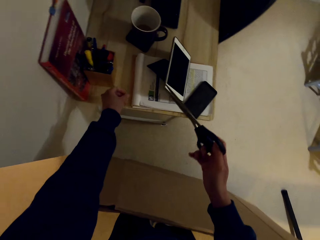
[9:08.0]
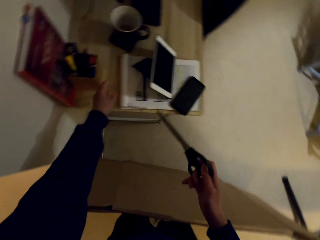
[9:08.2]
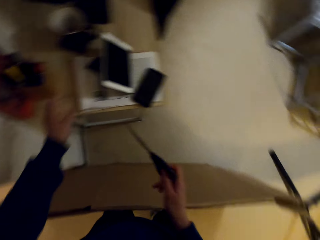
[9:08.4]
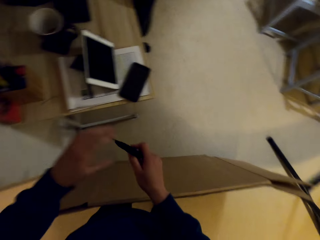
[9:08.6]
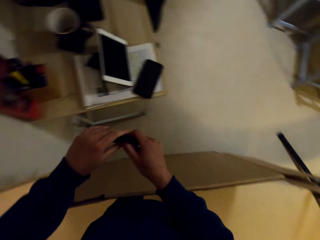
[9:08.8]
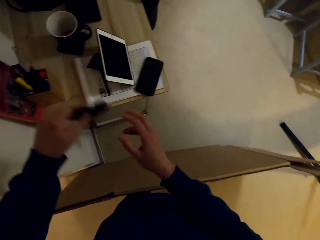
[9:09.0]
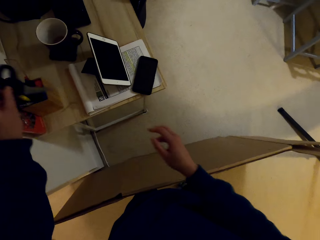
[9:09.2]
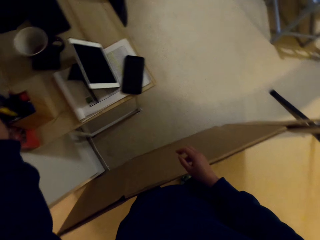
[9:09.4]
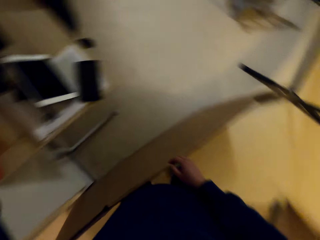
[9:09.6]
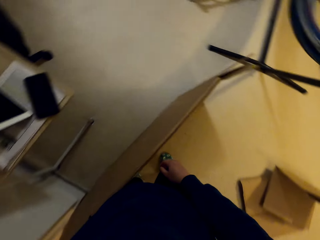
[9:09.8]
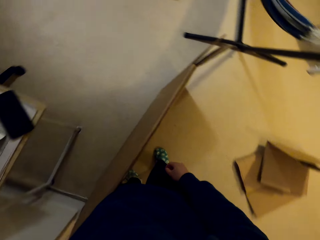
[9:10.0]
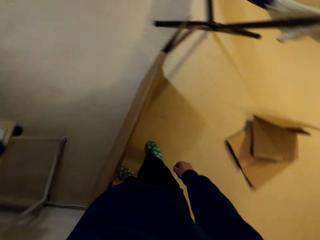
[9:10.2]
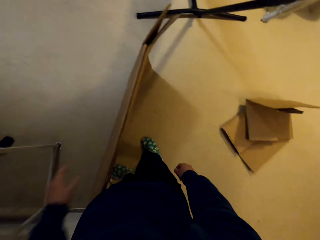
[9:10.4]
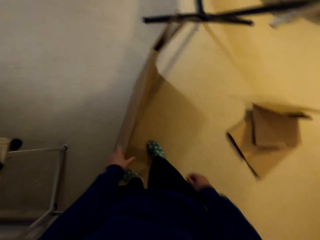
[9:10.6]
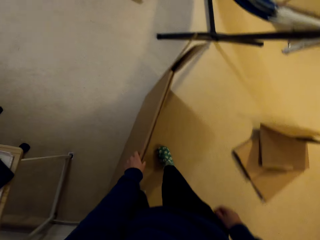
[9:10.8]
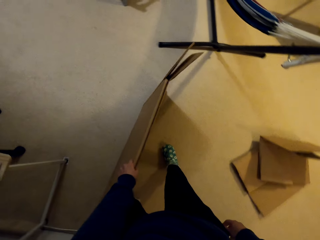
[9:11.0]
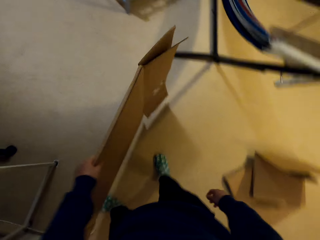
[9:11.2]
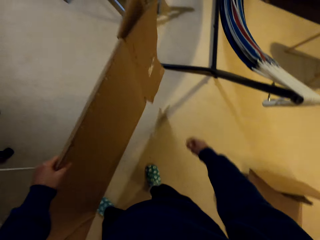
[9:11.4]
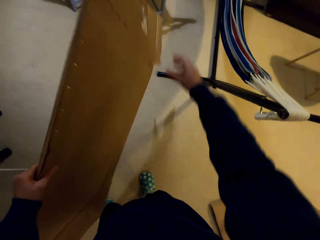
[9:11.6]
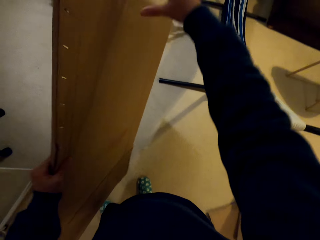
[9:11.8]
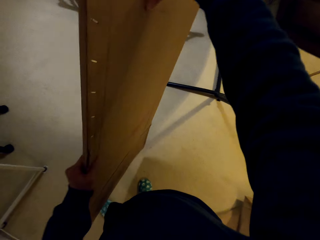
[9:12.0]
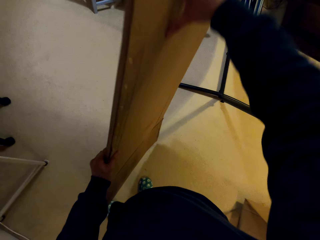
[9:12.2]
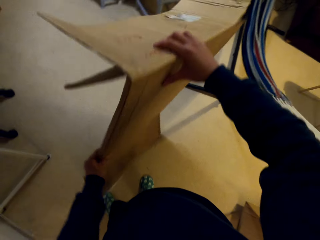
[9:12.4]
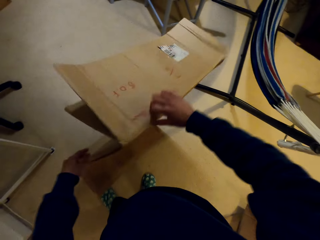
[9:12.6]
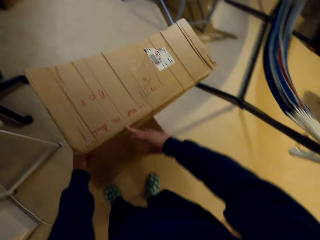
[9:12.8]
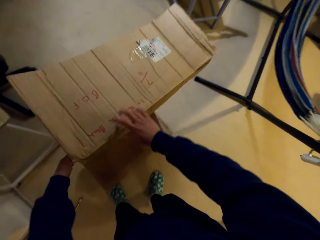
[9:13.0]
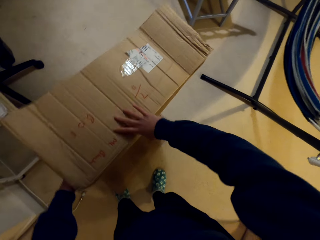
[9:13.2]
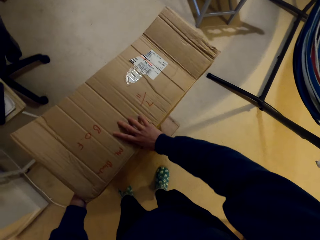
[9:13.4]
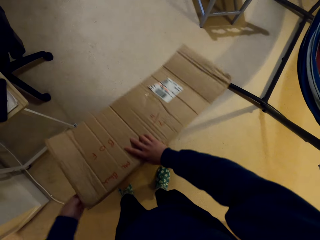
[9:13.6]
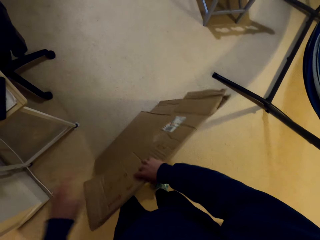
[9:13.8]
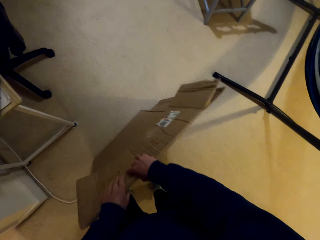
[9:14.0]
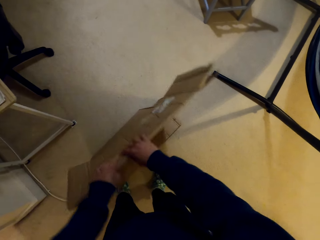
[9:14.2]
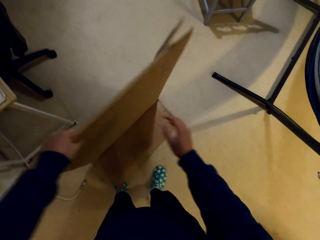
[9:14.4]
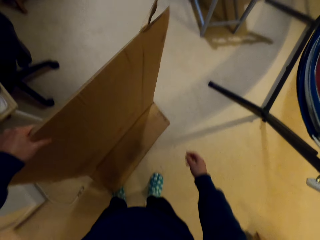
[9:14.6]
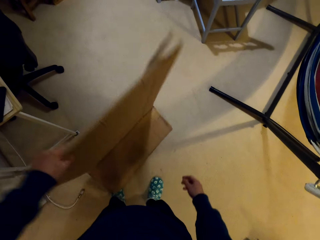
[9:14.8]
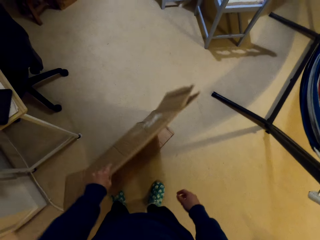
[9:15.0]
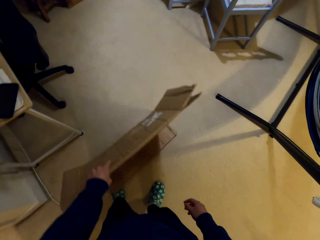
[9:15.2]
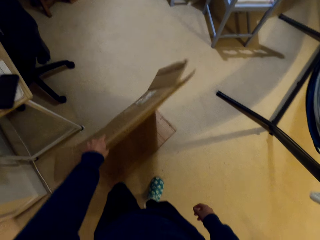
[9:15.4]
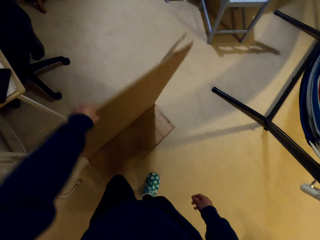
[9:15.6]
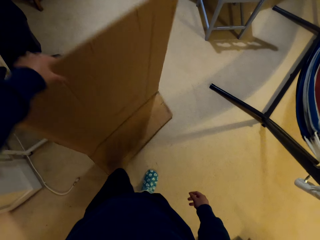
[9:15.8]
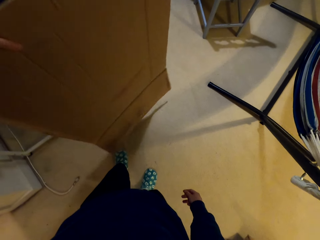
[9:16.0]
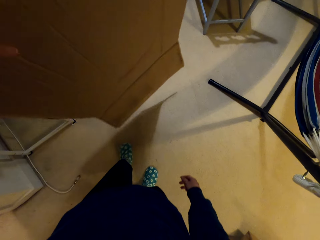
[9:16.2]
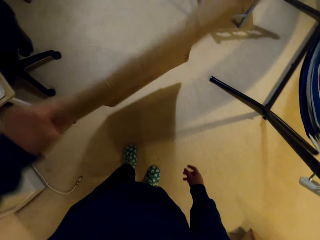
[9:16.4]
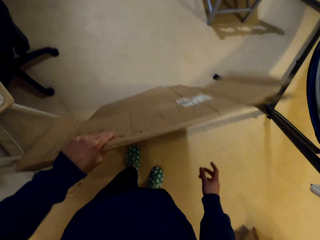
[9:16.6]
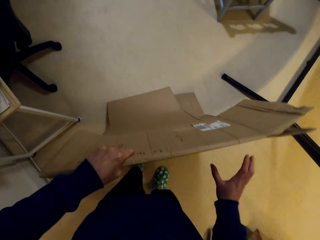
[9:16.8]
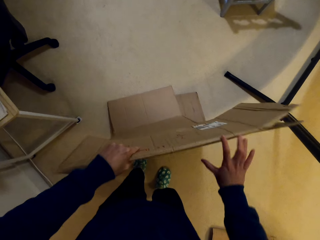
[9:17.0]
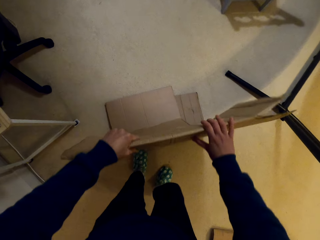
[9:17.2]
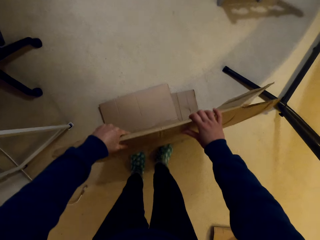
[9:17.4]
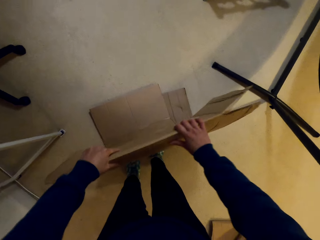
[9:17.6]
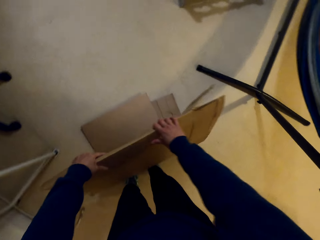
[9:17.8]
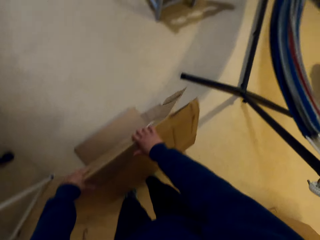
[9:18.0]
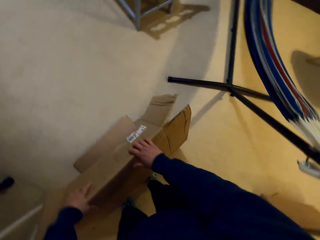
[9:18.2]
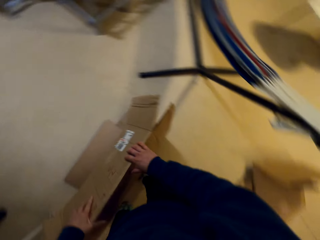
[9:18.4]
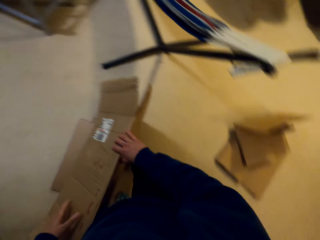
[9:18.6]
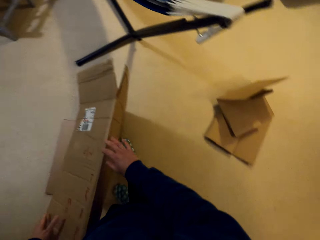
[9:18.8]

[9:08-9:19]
The camera wearer places the scissors on the box. They fold the carton. They lift the box with both hands. They place the box on the floor. They fold the box with their hands.

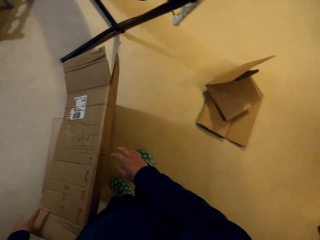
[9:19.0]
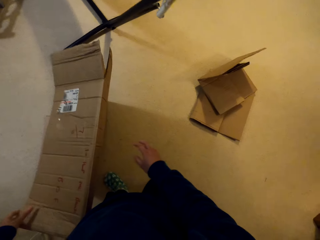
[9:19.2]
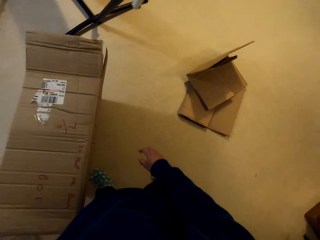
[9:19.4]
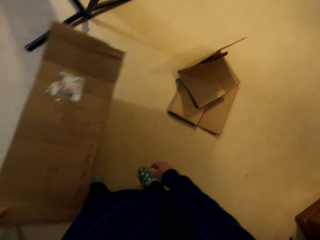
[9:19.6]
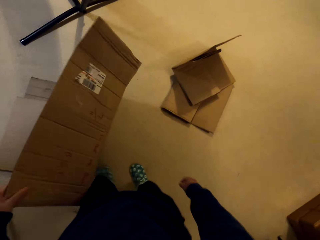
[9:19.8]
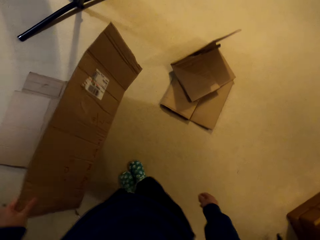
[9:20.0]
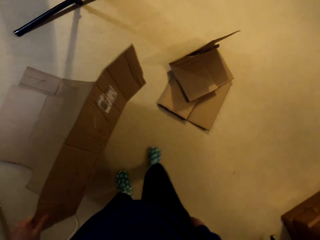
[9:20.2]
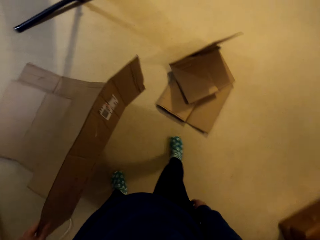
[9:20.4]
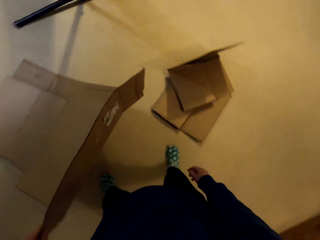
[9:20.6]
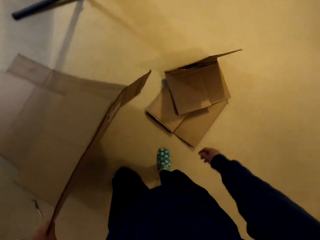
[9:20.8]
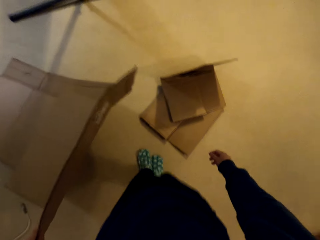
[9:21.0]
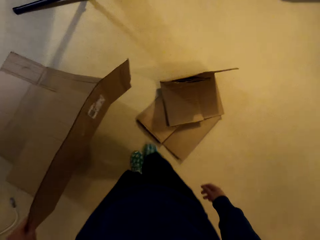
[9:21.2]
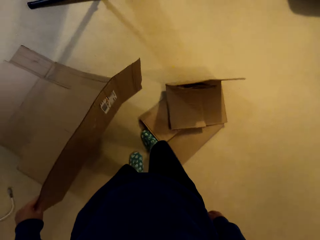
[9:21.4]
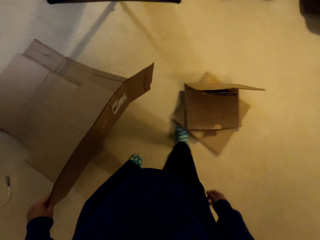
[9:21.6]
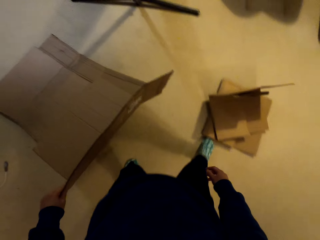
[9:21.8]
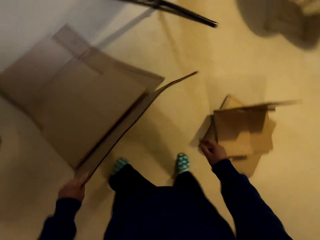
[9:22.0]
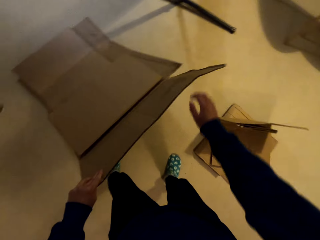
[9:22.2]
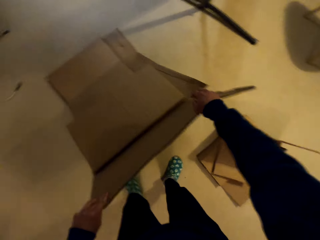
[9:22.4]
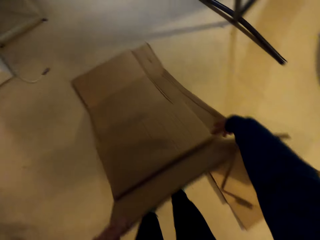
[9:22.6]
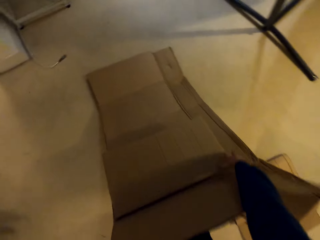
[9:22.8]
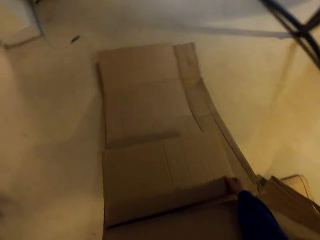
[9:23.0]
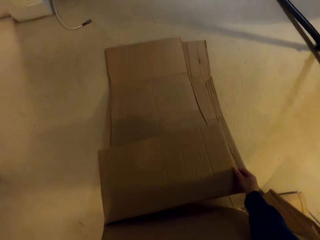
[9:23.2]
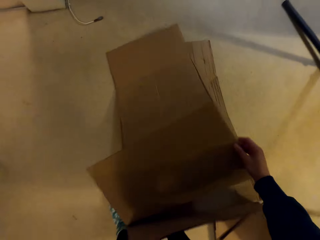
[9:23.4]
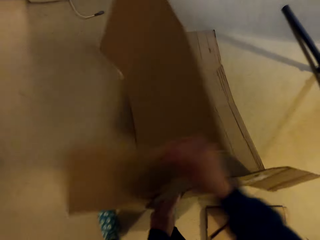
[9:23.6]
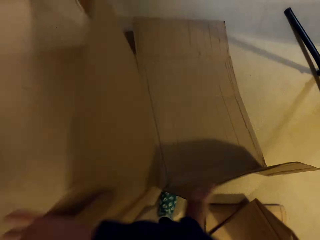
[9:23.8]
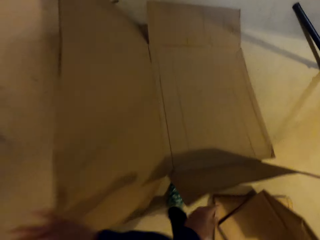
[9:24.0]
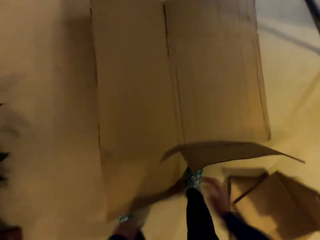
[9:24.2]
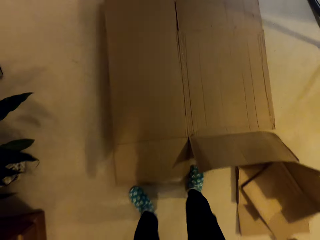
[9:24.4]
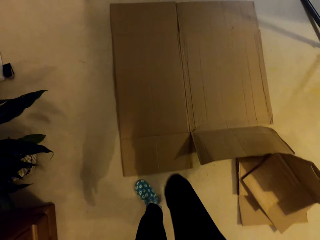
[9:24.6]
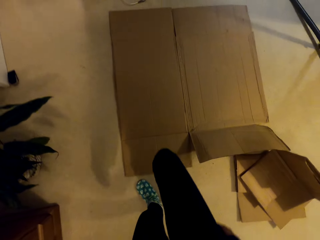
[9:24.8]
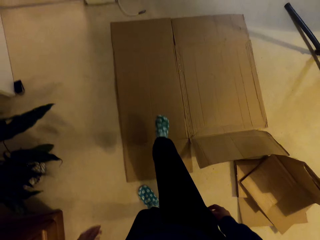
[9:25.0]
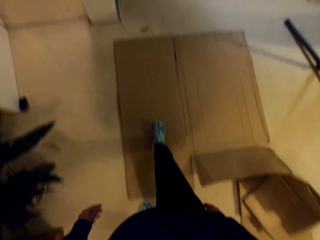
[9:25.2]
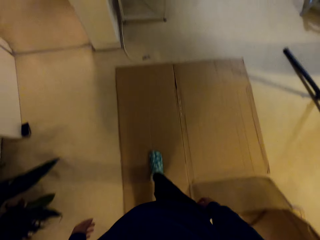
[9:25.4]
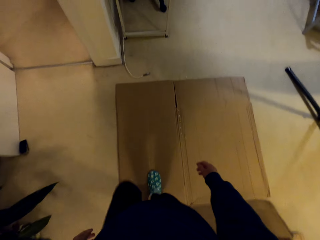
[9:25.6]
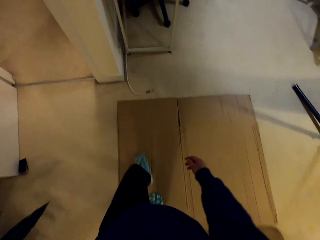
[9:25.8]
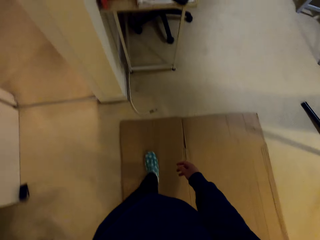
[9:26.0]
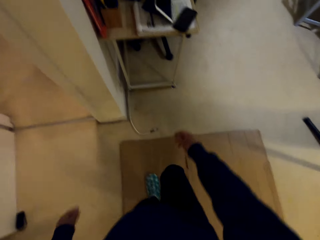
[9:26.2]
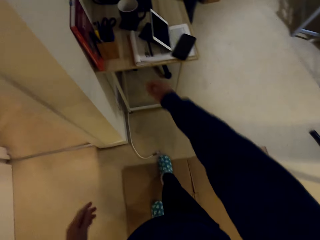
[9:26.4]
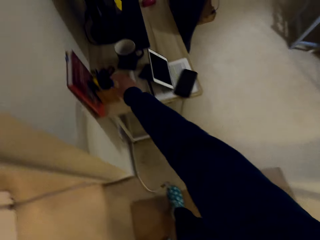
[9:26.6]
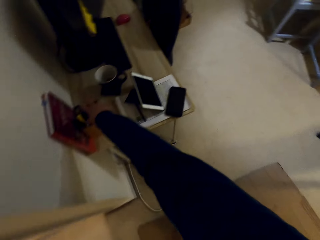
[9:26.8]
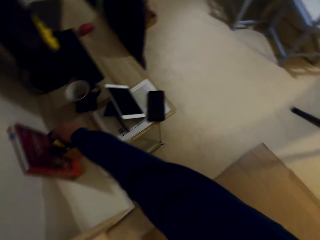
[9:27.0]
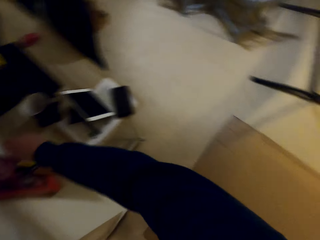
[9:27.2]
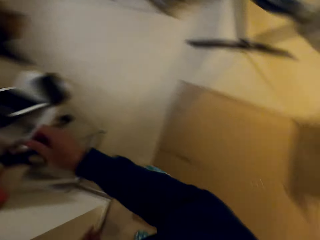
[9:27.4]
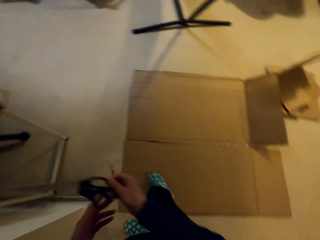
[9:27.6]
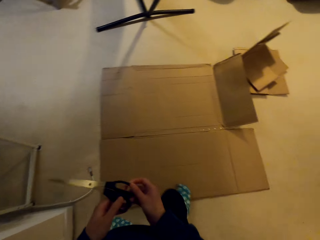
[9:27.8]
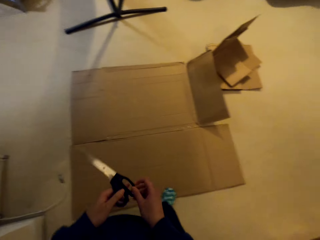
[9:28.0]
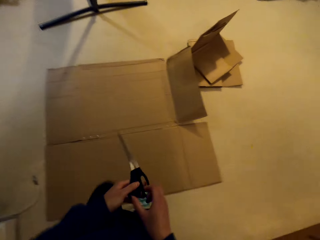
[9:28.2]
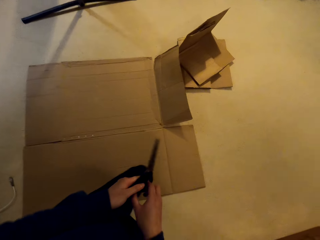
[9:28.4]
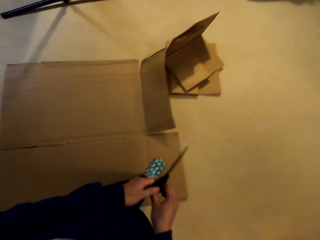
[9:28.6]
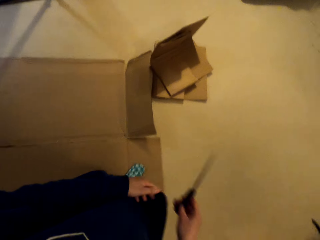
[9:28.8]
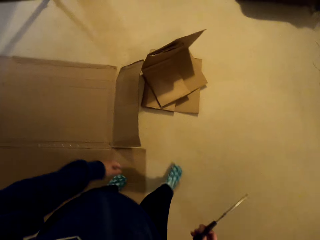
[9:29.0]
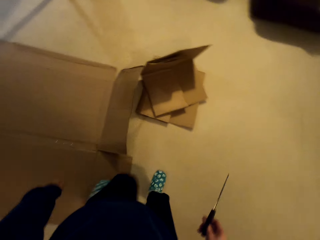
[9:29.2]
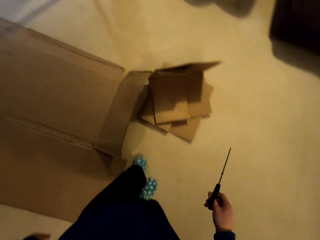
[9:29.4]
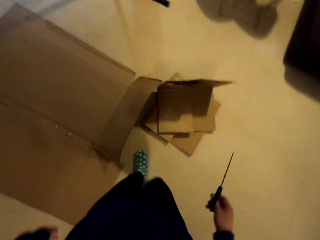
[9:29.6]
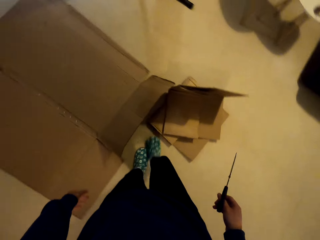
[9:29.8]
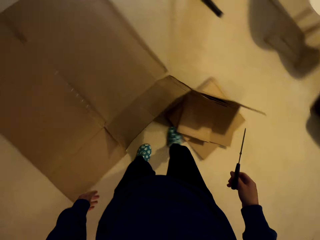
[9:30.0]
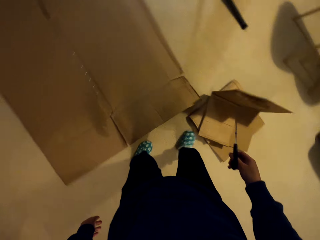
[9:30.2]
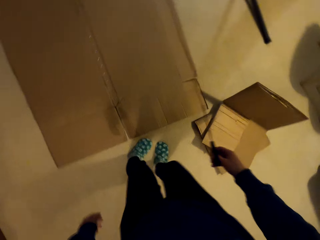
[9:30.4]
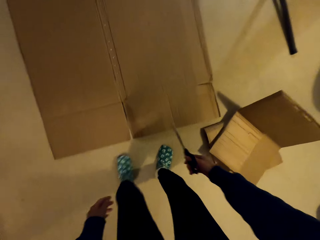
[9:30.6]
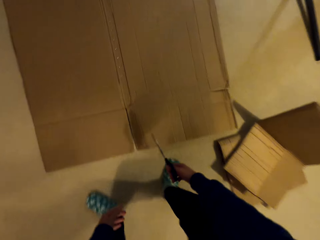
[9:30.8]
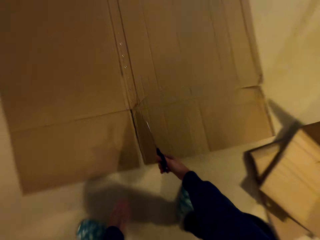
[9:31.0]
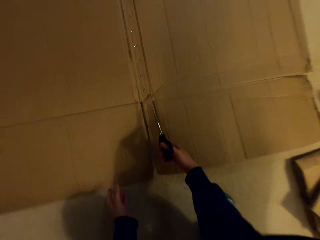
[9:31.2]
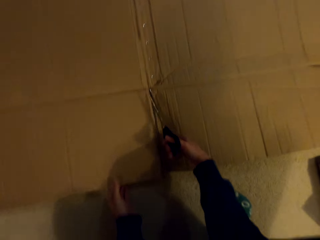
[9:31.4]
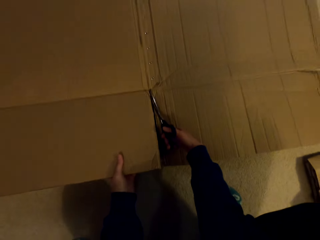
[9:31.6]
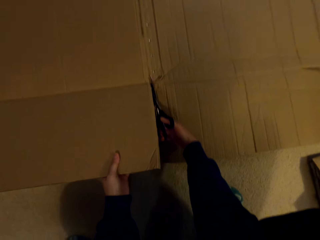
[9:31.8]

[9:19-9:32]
The camera wearer moves the box with the leg. They push the folded boxes. They pull the folded box. They unfold the box with the hand. They lay the box on the floor. They step on the box. They pick up the scissors from the table. They hold the scissors with both hands. They walk around the house. They move the box with the leg.
